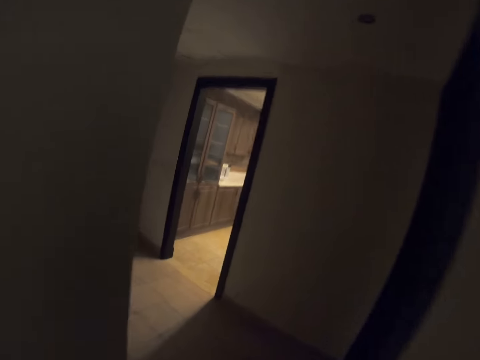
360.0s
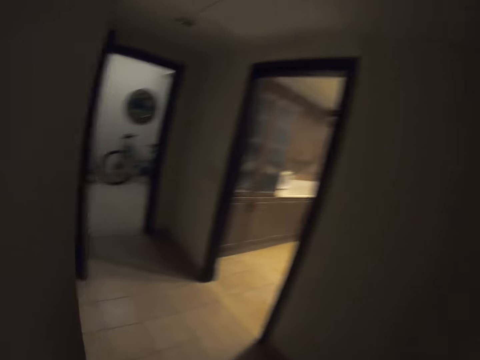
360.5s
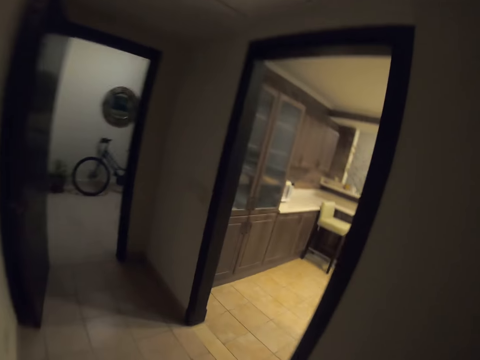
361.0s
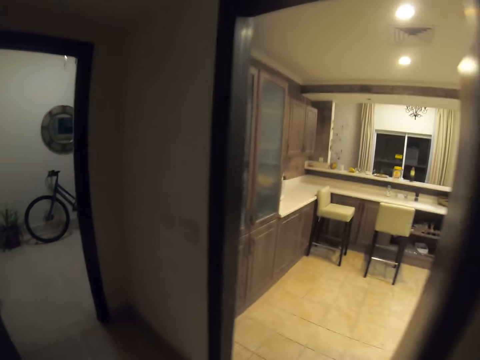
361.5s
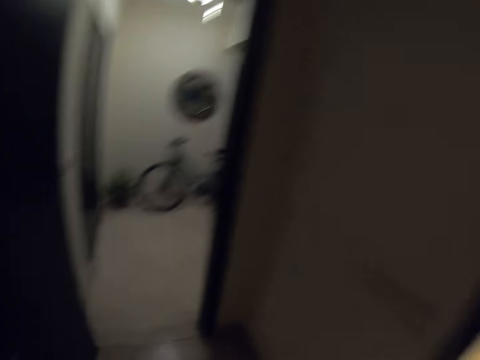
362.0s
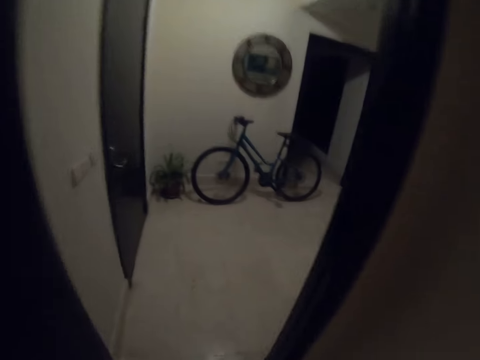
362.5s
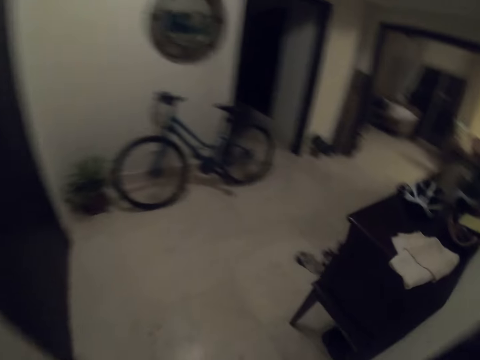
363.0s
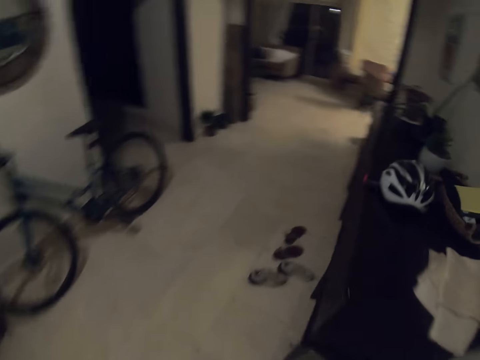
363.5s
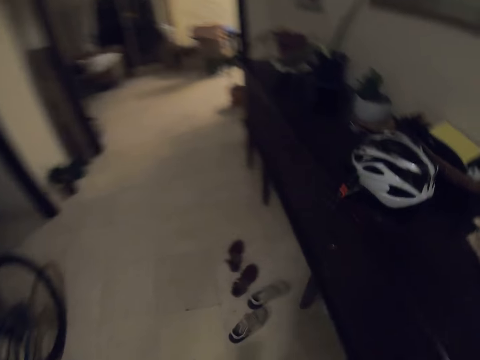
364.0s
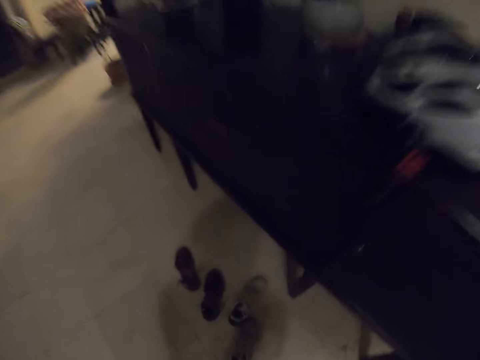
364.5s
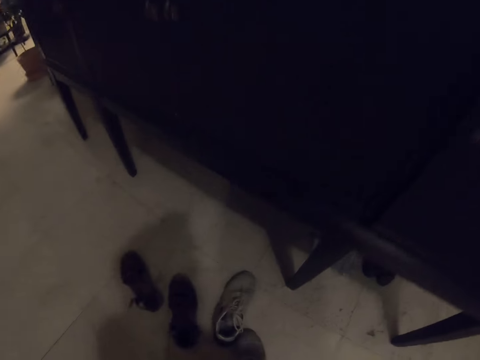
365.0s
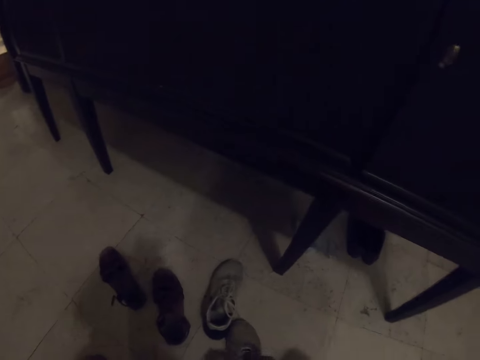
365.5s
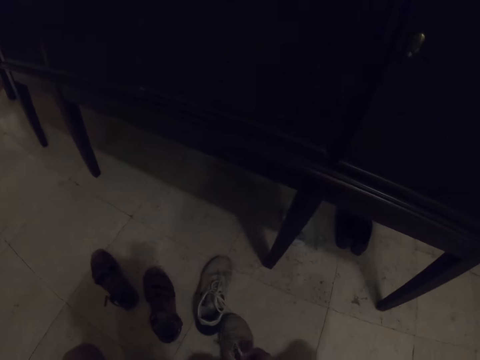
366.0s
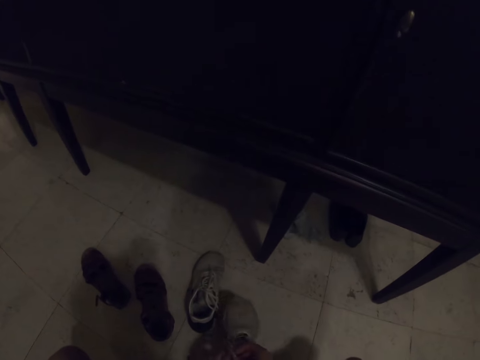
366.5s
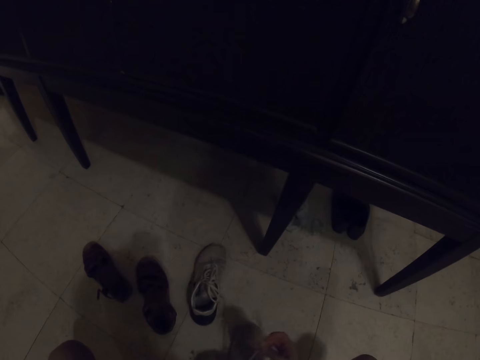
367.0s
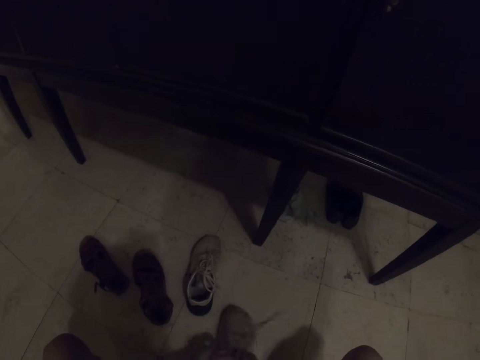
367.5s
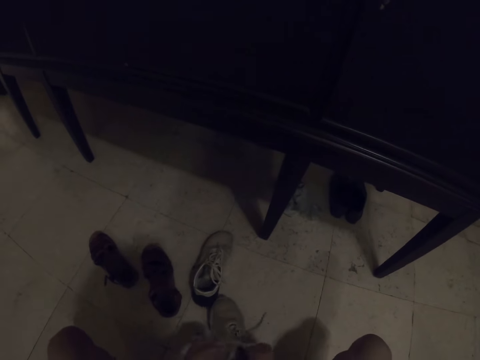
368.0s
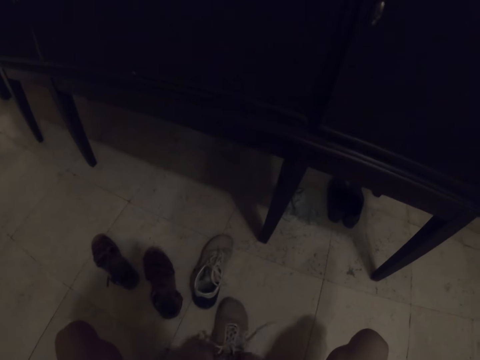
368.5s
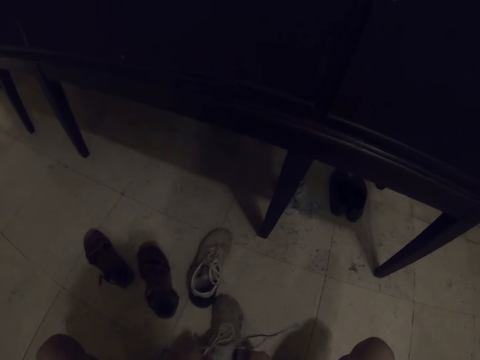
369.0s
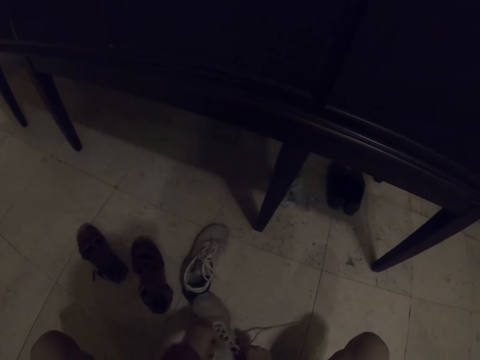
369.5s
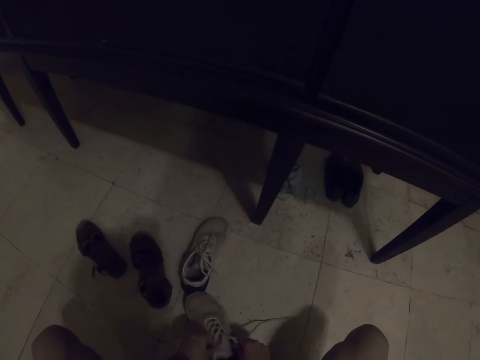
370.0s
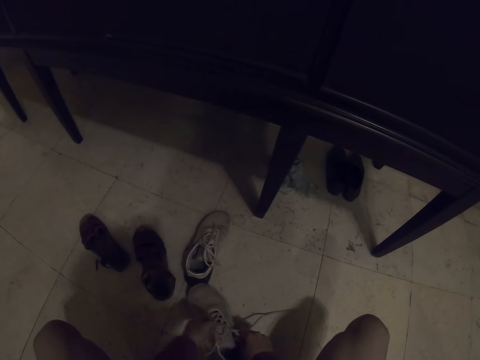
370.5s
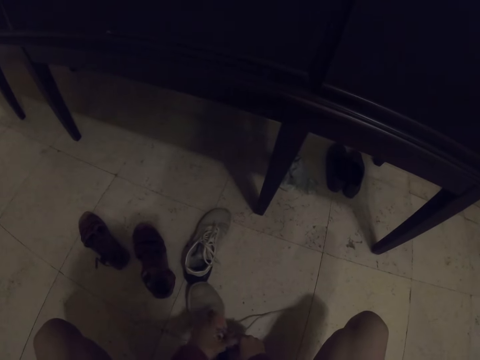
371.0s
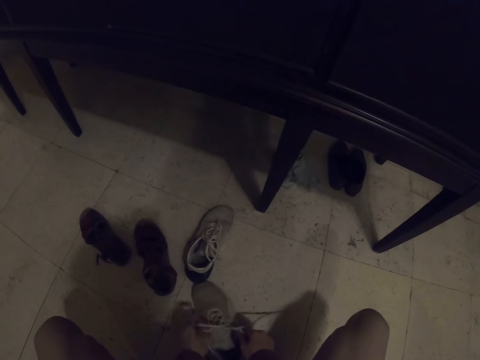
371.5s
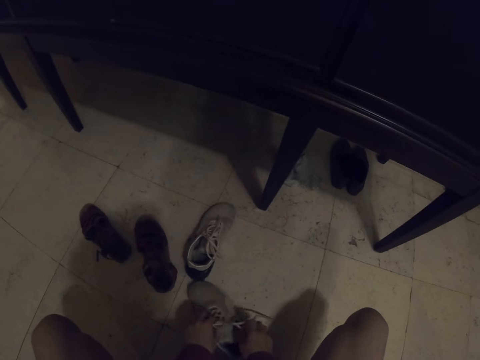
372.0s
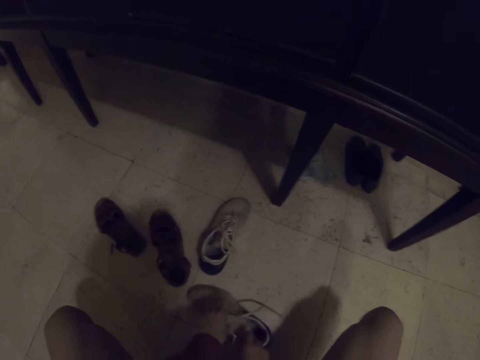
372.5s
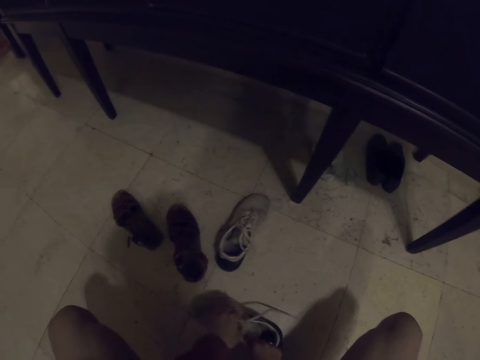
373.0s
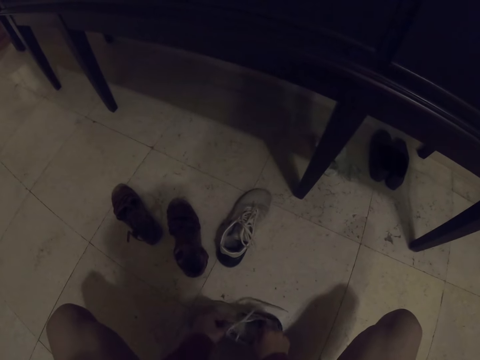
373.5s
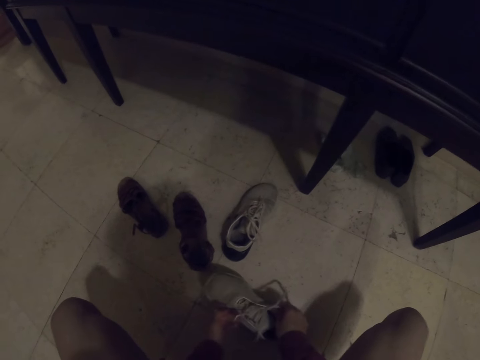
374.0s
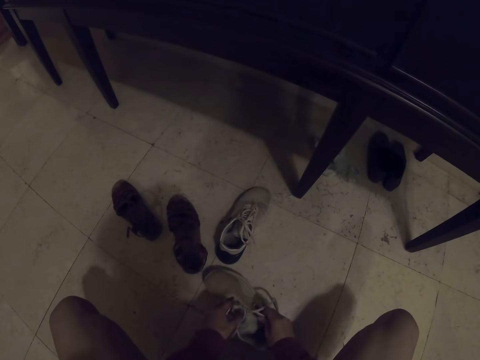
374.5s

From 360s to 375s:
The camera wearer walks around the house. They untie the shoes. They adjust the shoe ropes with the hand.

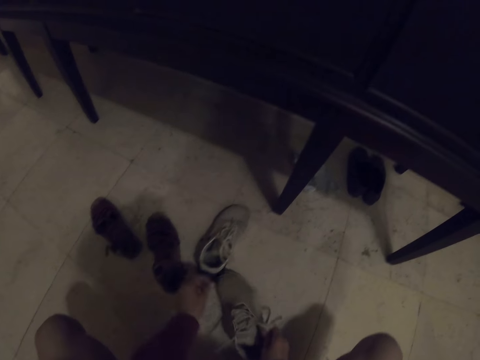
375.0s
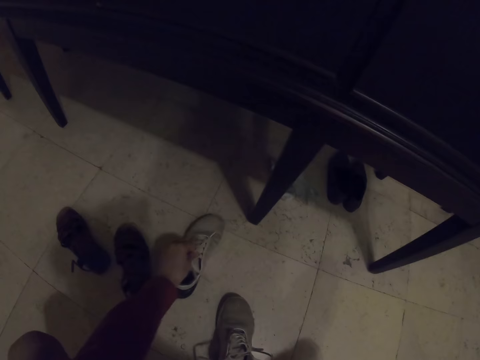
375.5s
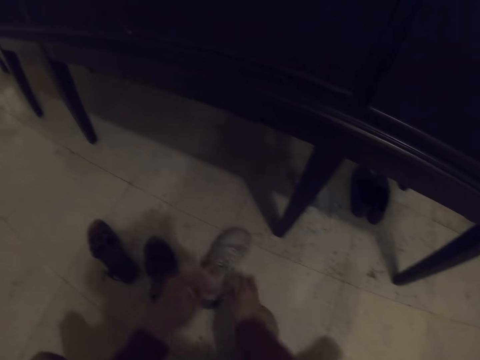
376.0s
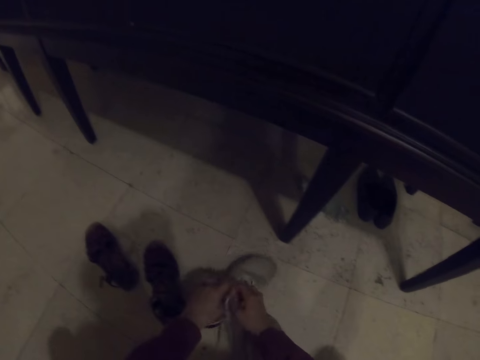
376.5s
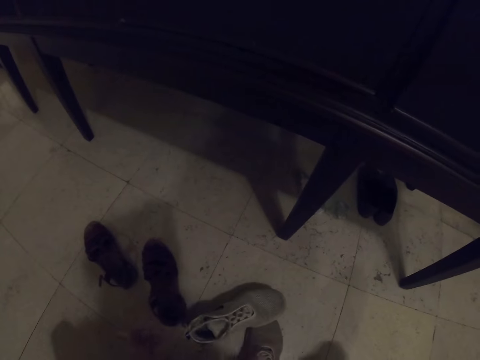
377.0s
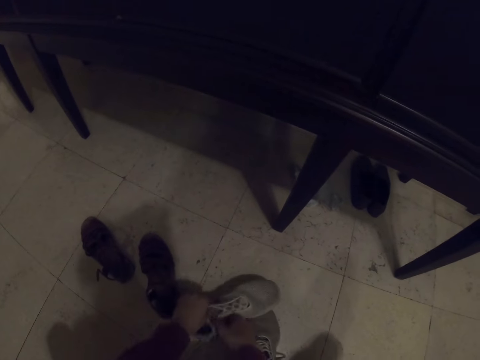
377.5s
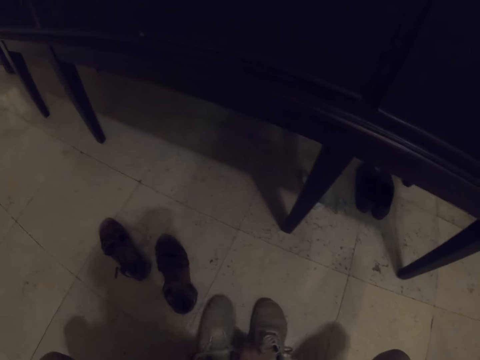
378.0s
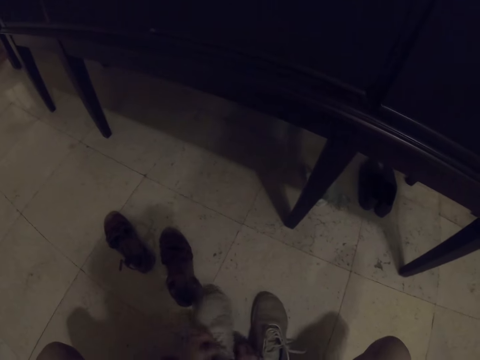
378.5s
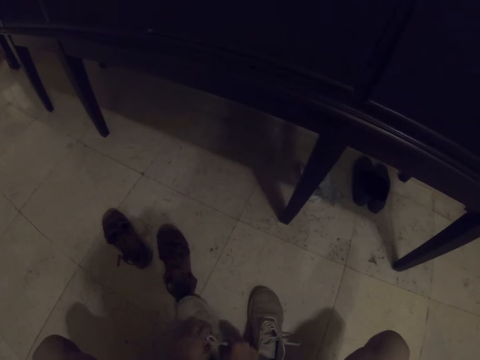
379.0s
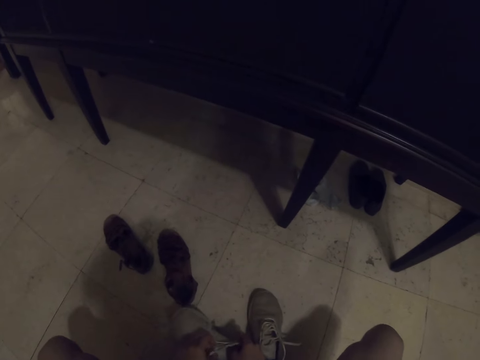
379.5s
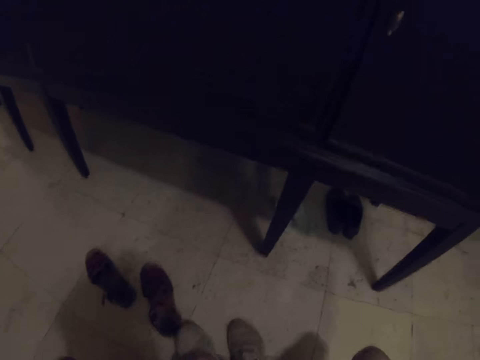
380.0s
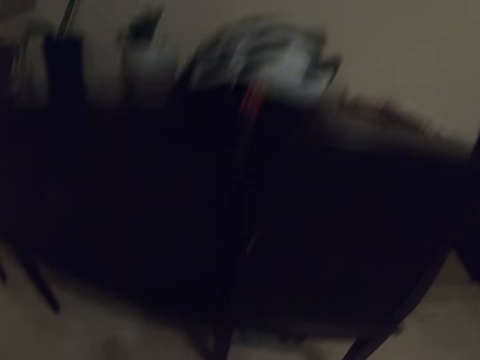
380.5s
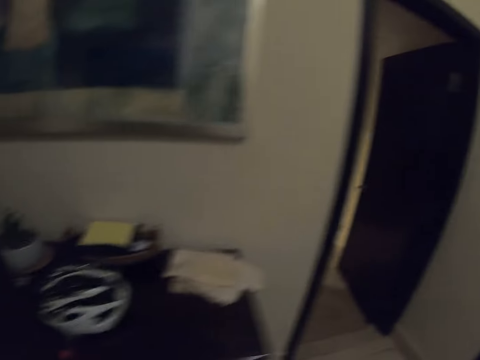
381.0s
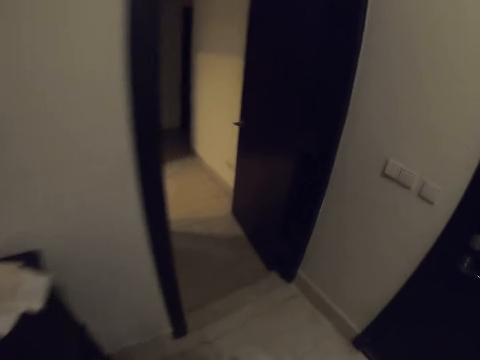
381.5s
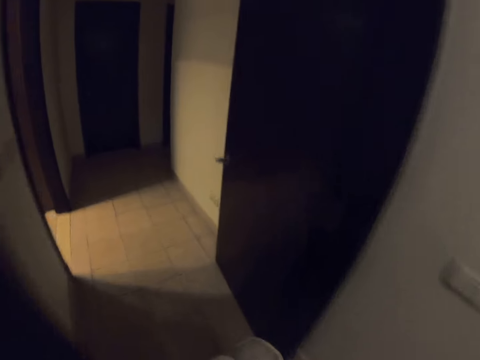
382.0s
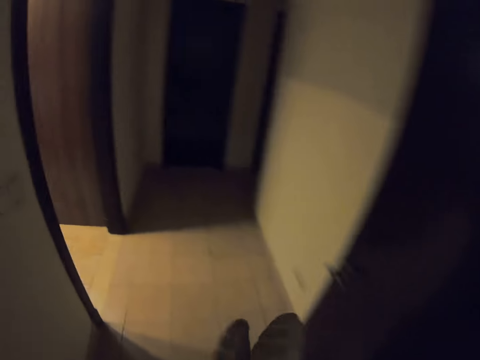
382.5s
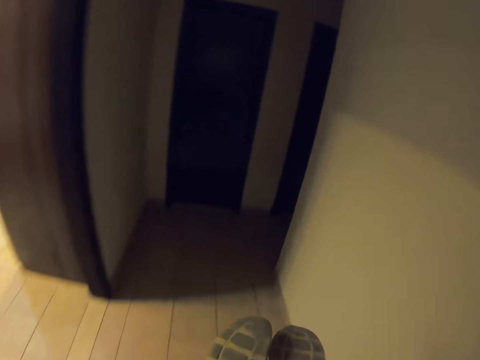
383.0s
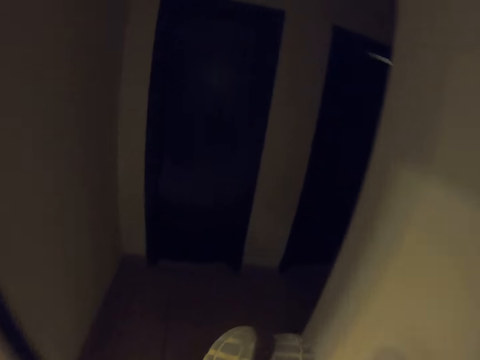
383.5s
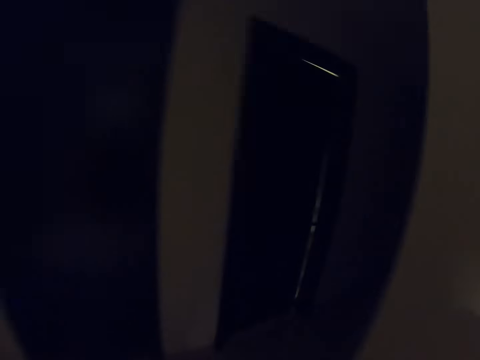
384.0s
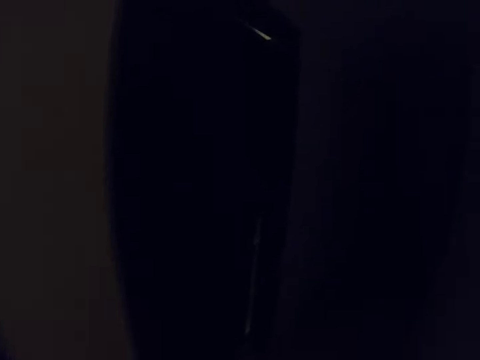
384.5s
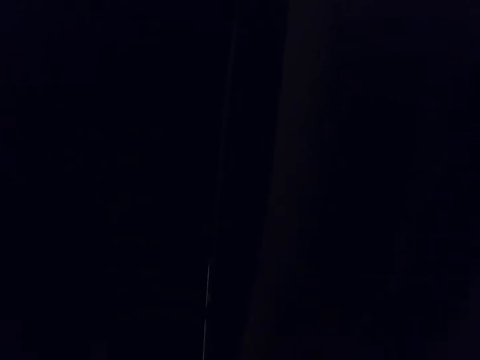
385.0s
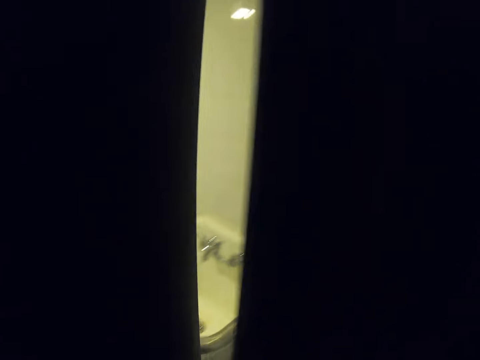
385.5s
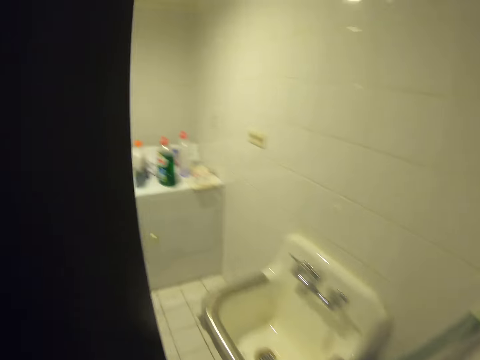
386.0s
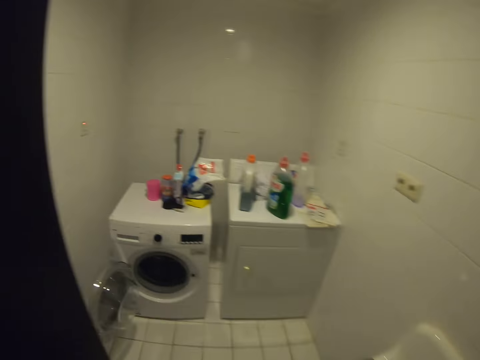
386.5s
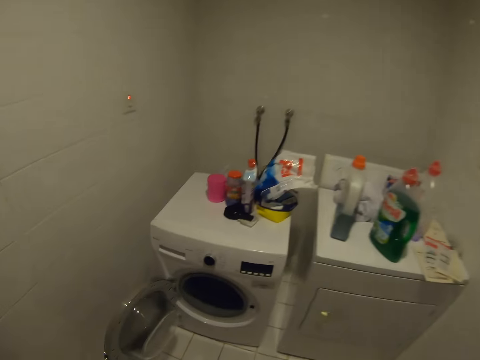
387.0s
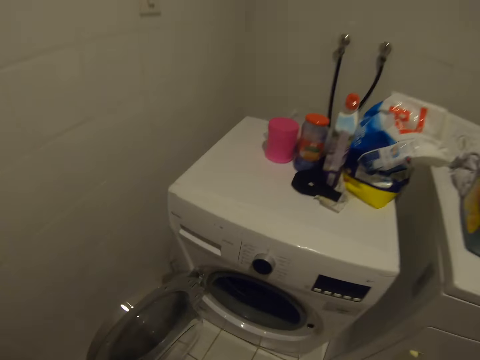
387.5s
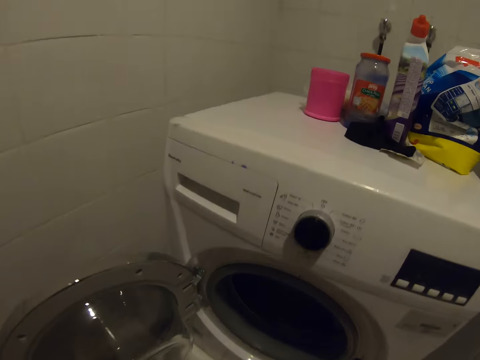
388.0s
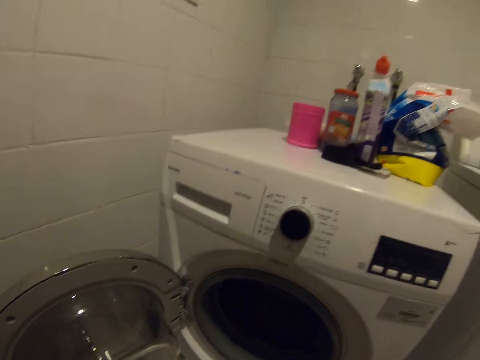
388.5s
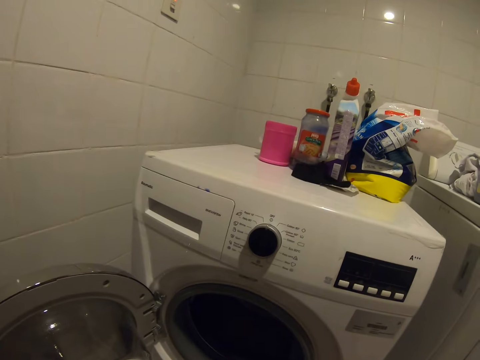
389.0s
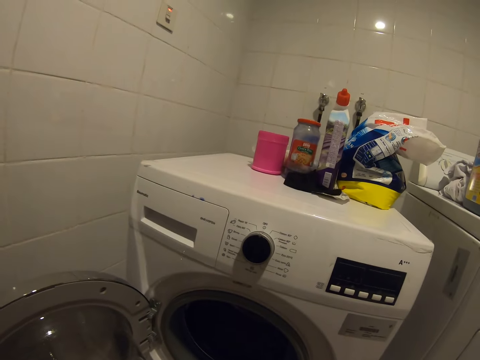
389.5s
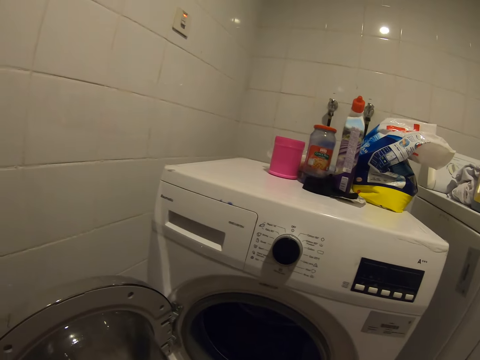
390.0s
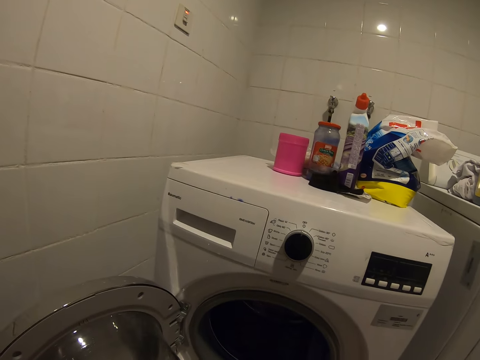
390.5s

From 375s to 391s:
The camera wearer picks up the shoes. They open the door.
